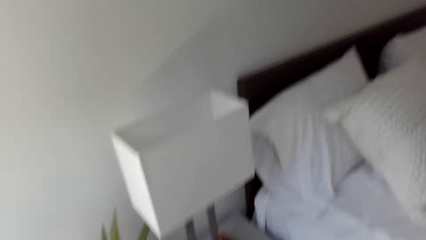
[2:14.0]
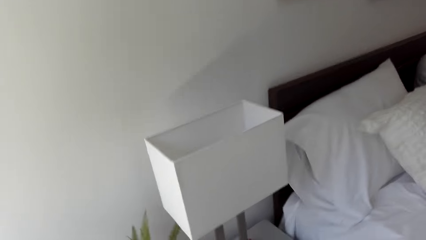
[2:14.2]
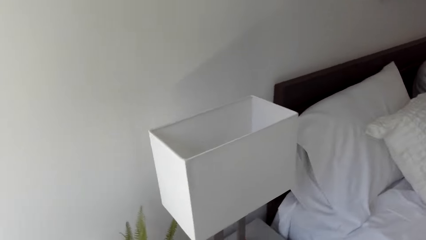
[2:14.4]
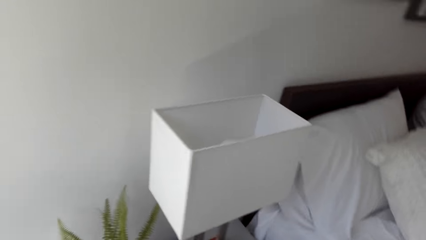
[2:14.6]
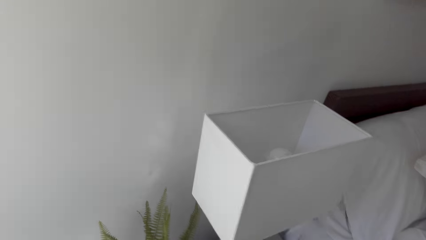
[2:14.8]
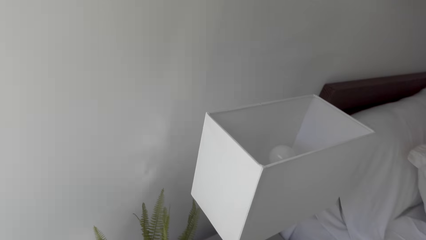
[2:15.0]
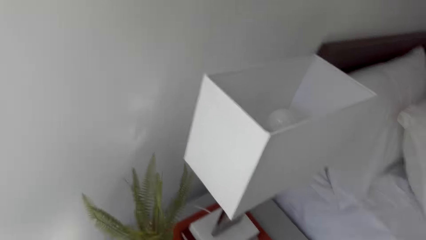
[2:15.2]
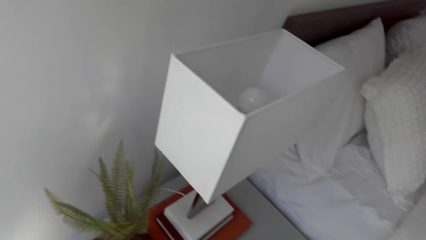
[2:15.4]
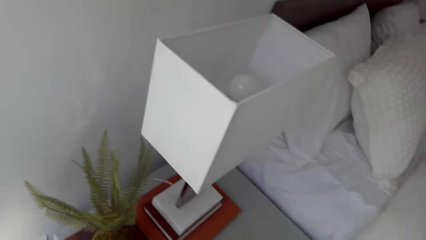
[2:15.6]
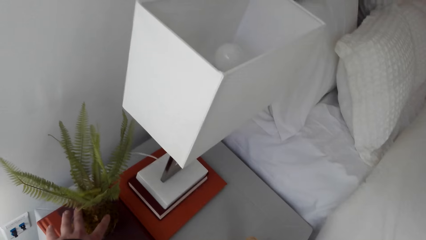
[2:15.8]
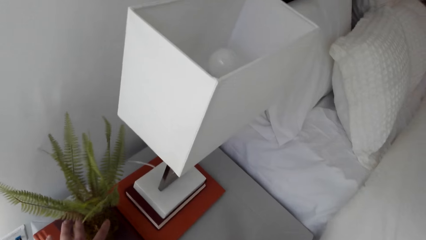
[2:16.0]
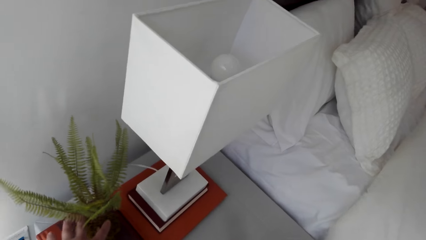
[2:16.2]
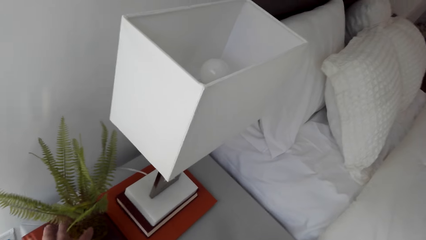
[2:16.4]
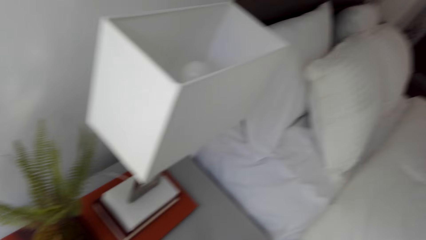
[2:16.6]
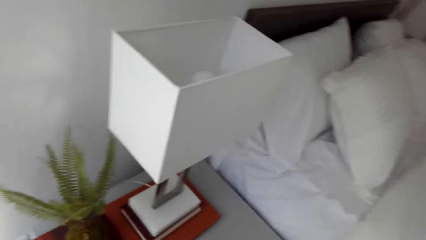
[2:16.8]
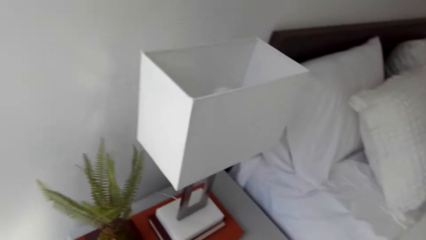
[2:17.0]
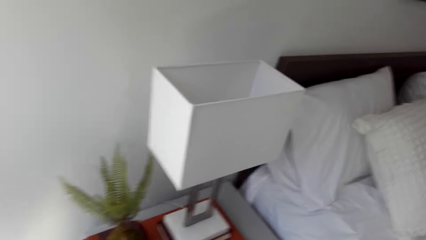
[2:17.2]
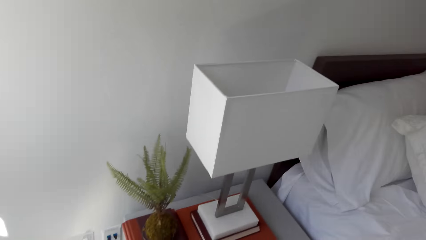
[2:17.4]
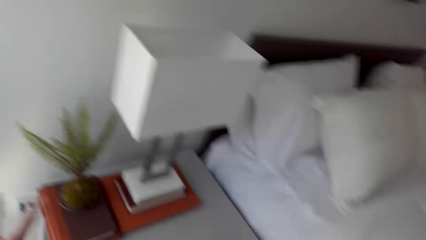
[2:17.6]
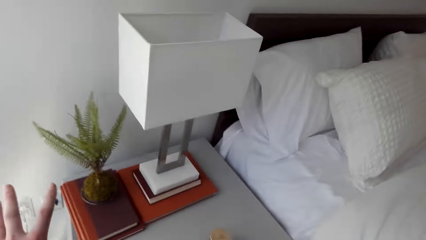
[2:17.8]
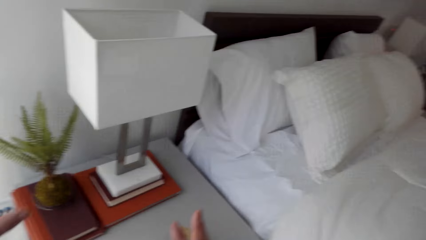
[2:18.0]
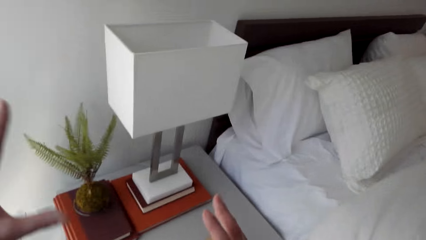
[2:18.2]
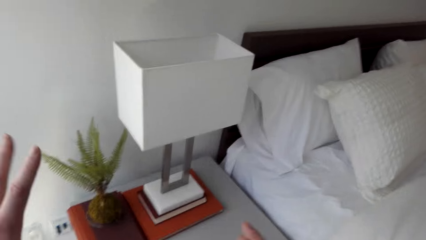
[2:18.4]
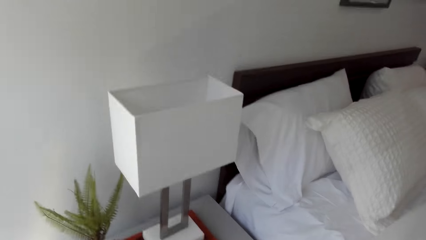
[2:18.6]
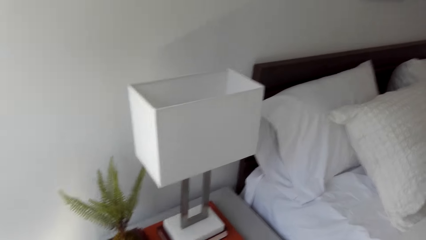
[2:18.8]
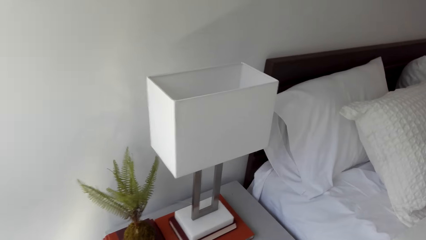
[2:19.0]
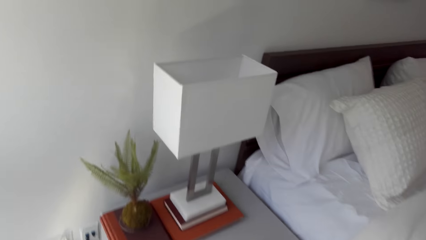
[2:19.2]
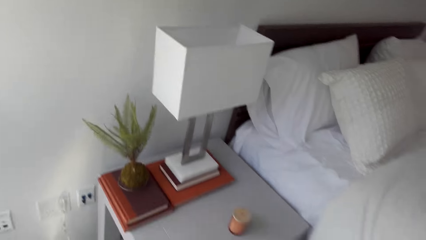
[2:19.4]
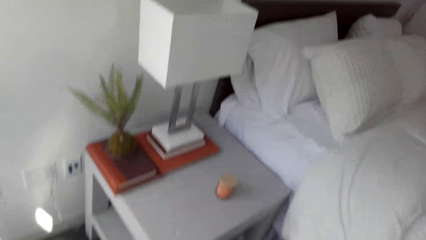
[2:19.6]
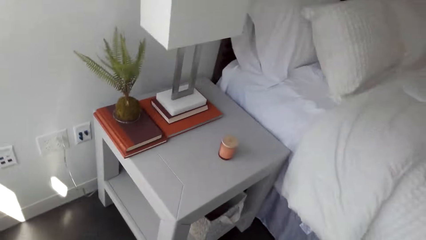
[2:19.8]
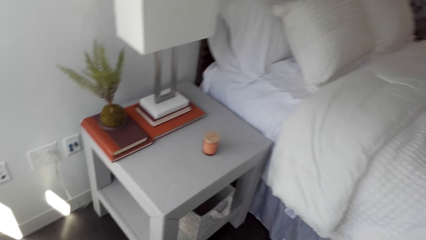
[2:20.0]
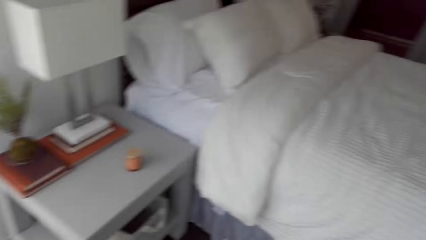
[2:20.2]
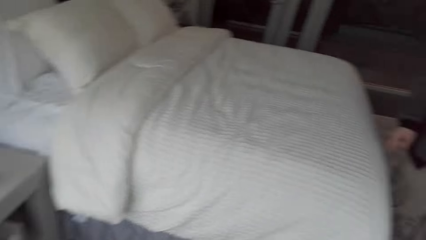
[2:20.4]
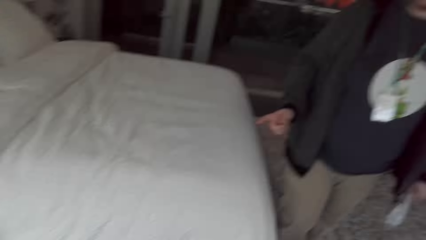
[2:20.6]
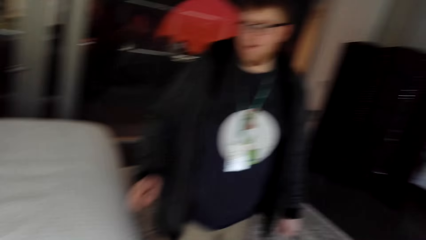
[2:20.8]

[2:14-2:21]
The camera wearer touches a flower.

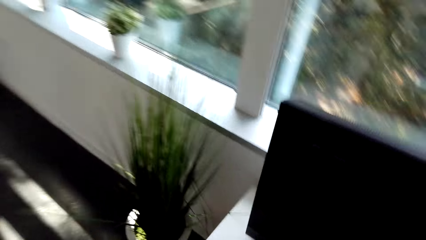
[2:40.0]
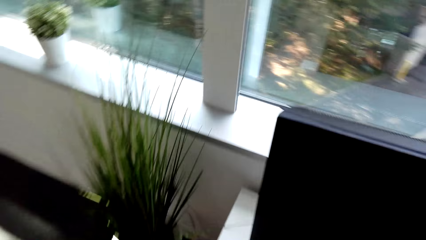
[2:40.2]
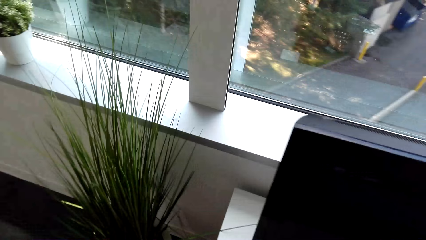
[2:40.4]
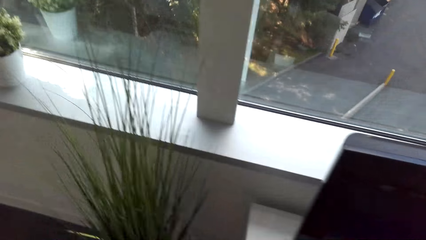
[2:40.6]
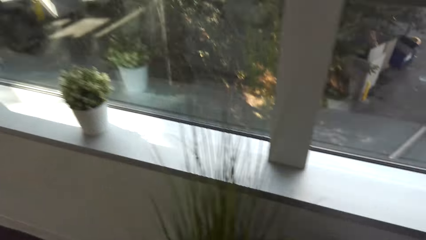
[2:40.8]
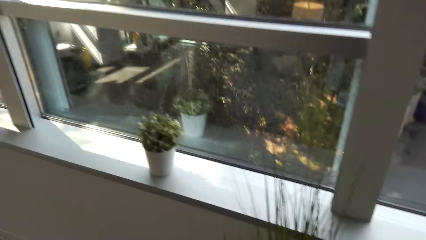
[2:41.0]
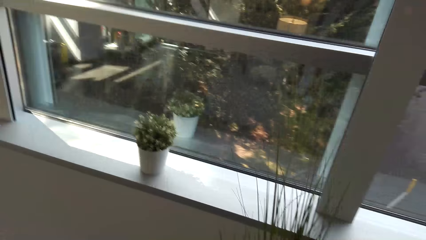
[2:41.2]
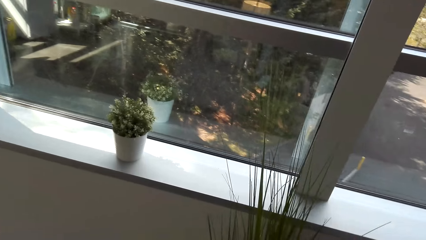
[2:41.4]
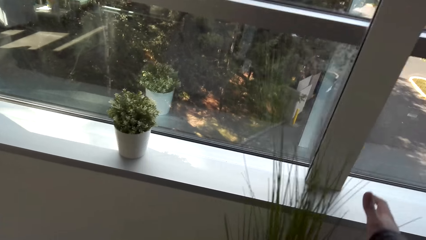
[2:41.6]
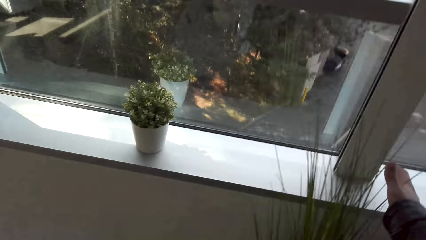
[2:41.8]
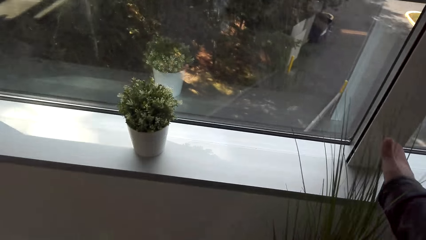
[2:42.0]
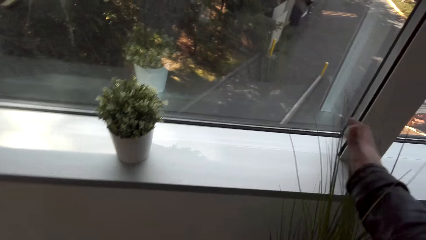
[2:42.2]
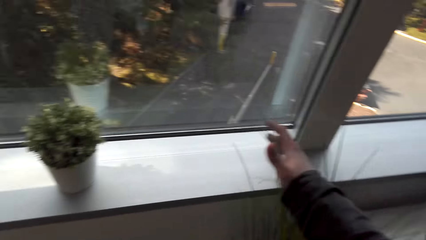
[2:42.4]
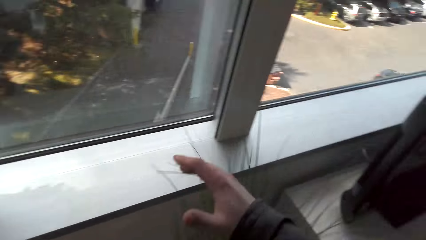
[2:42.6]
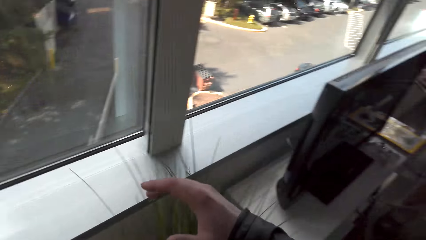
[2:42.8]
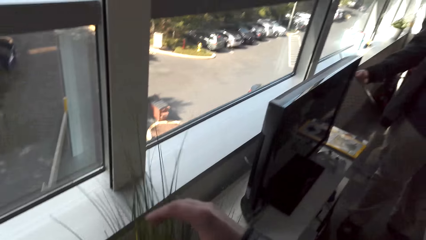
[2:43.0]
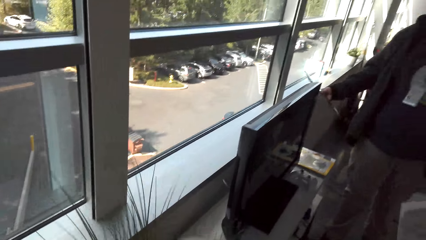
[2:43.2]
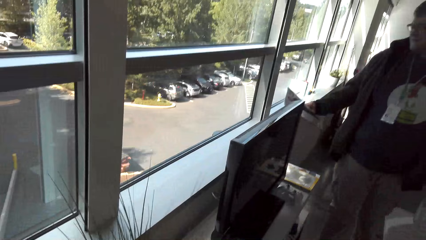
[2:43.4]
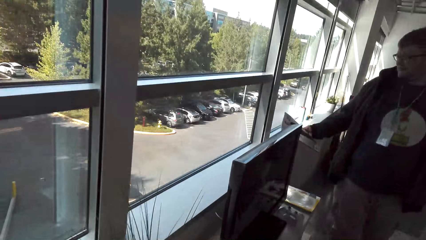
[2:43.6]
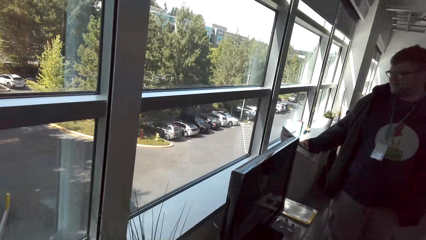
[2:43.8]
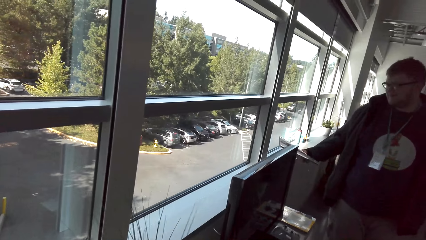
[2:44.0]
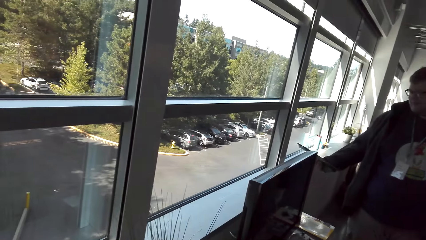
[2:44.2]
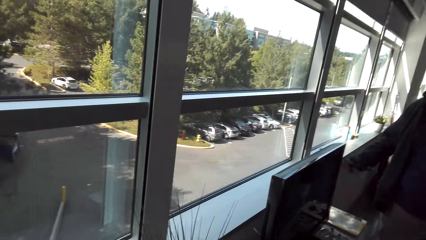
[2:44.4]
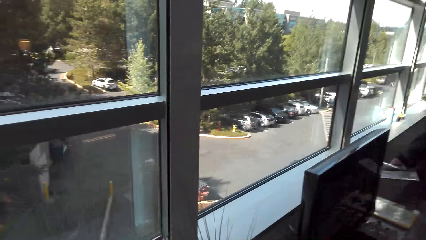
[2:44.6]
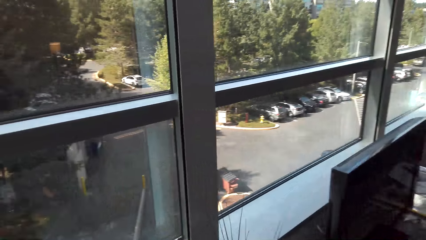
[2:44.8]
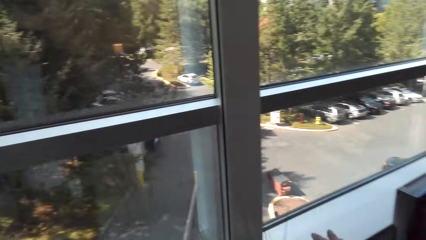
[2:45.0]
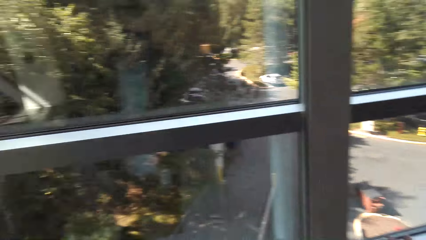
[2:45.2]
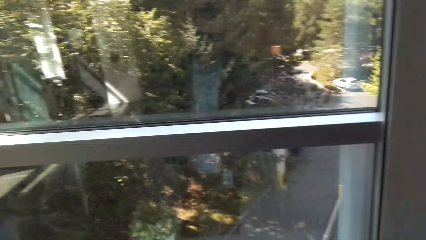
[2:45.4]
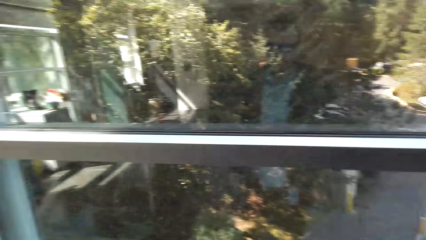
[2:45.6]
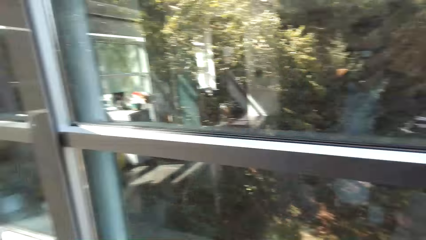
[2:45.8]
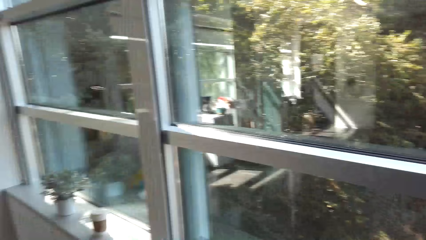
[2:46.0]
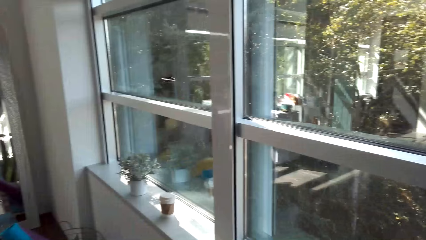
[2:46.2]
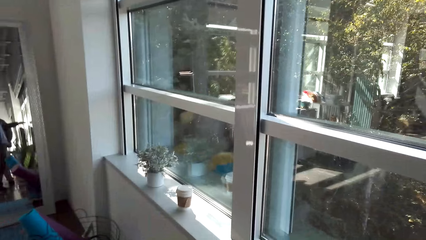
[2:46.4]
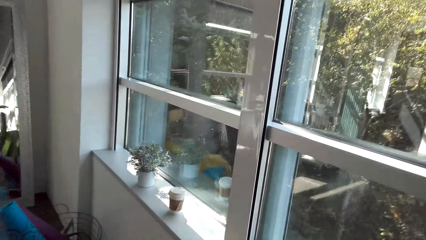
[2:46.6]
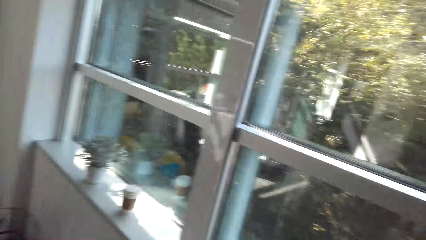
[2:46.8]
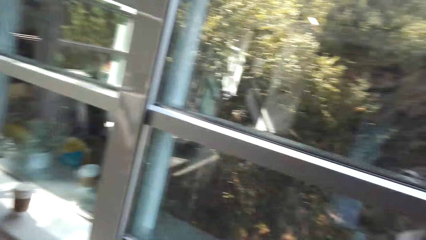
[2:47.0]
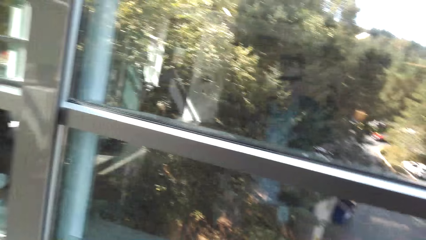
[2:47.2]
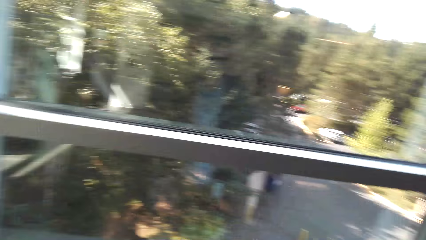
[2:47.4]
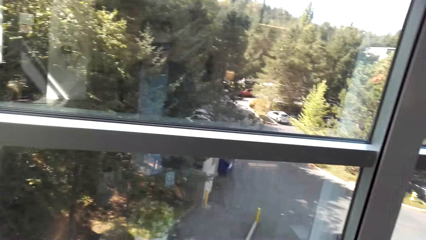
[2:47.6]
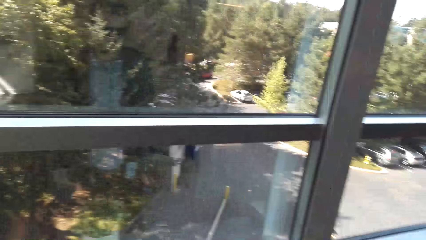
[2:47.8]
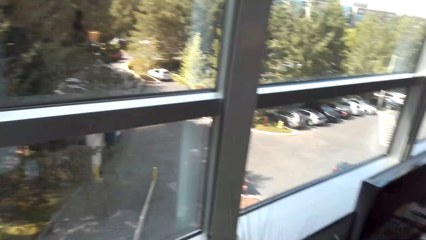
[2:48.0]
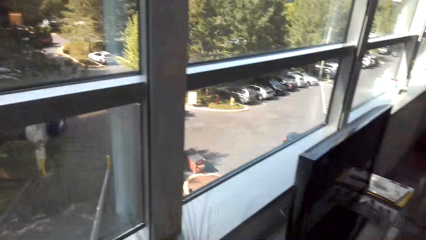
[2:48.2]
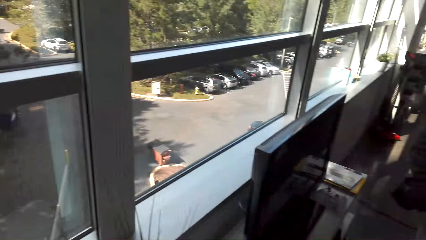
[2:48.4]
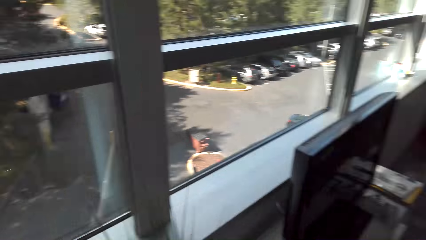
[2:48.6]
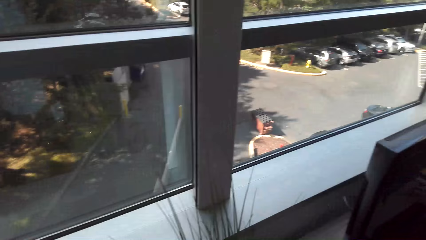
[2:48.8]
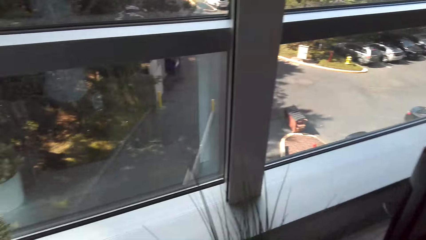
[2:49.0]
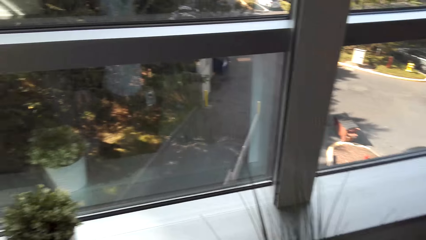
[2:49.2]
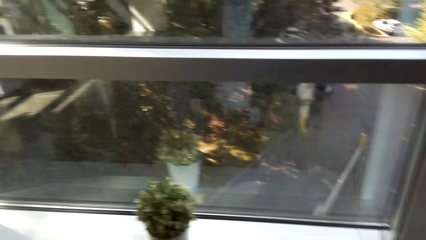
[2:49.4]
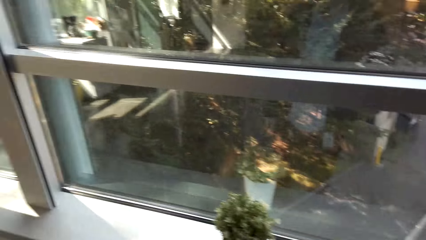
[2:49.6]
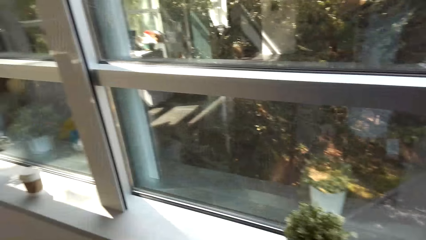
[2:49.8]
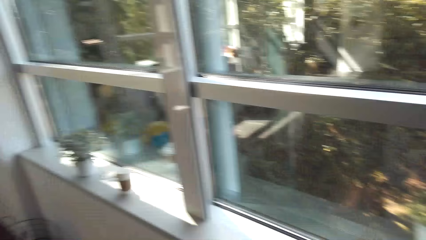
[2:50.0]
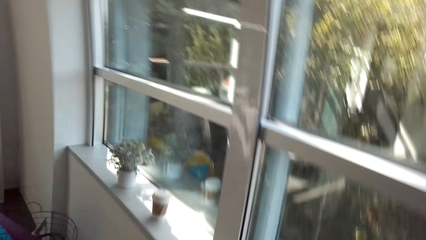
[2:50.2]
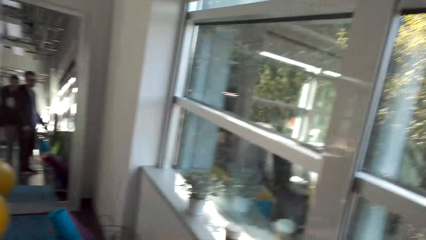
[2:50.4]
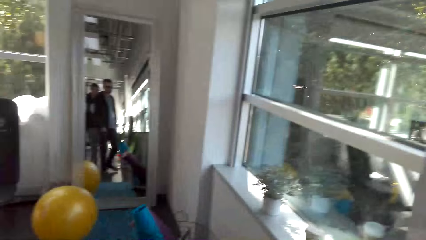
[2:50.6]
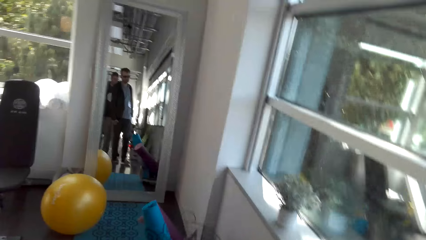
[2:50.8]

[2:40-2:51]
The camera wearer moves their hand. A man moves his hand. The camera wearer looks around.
